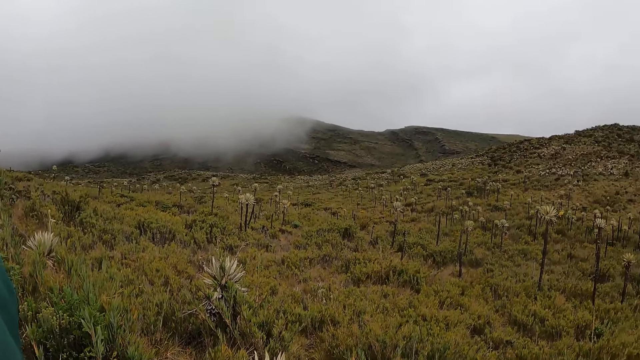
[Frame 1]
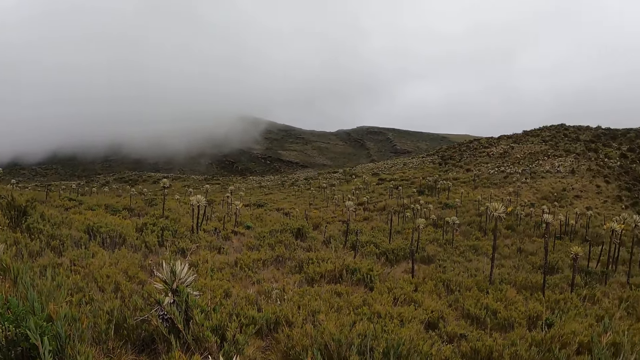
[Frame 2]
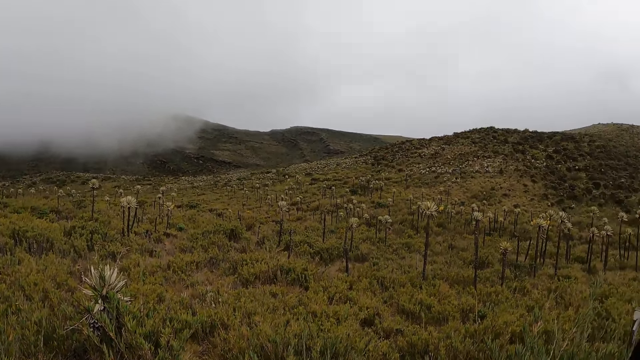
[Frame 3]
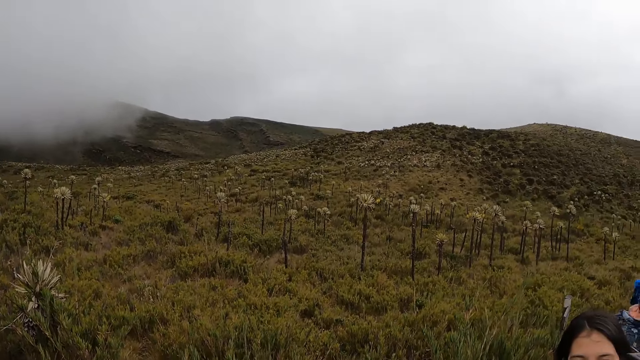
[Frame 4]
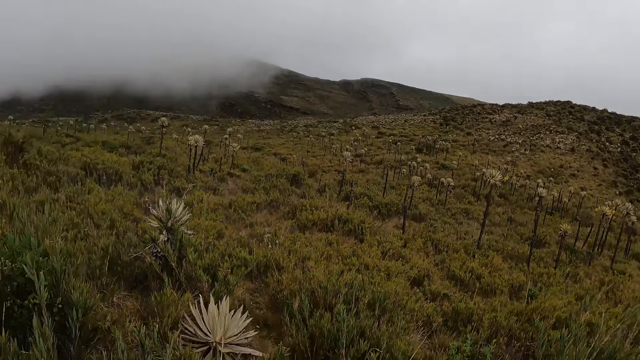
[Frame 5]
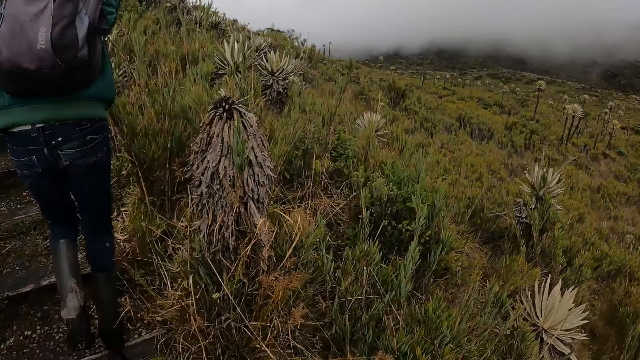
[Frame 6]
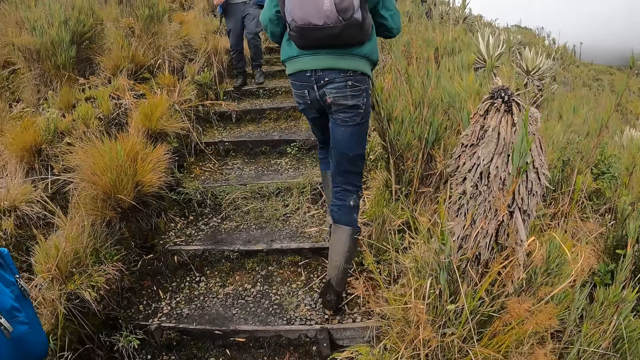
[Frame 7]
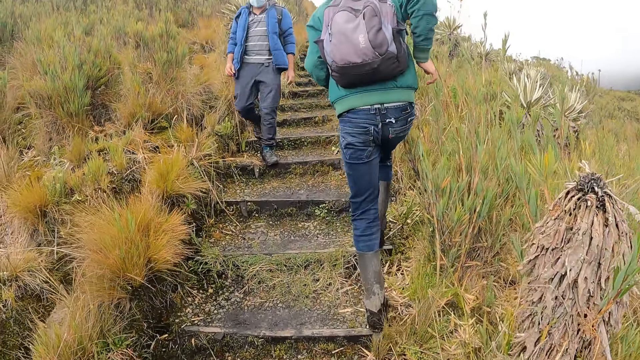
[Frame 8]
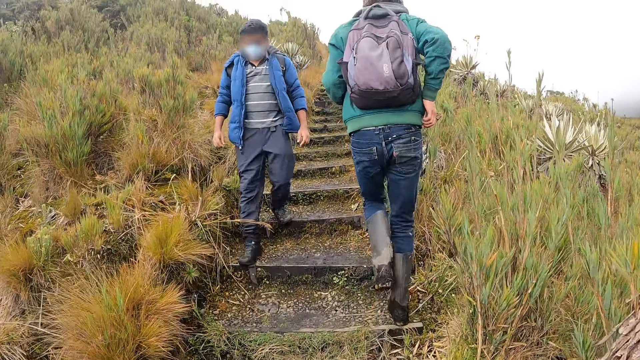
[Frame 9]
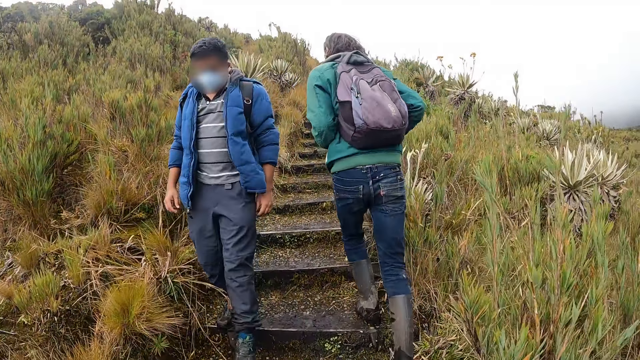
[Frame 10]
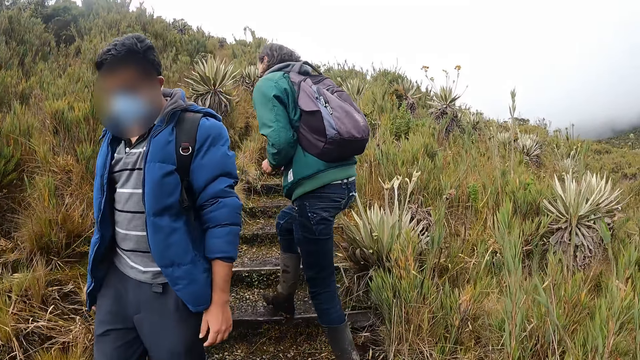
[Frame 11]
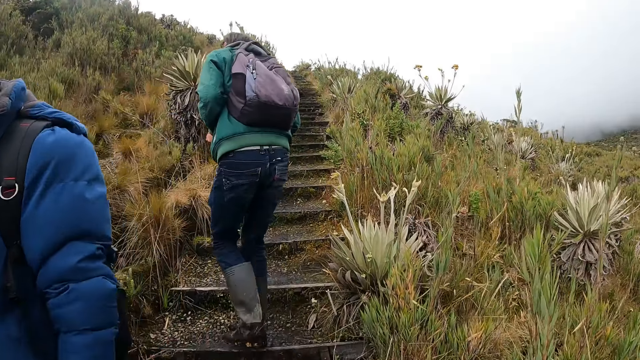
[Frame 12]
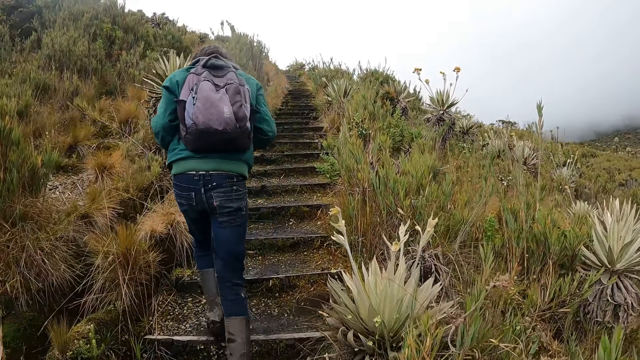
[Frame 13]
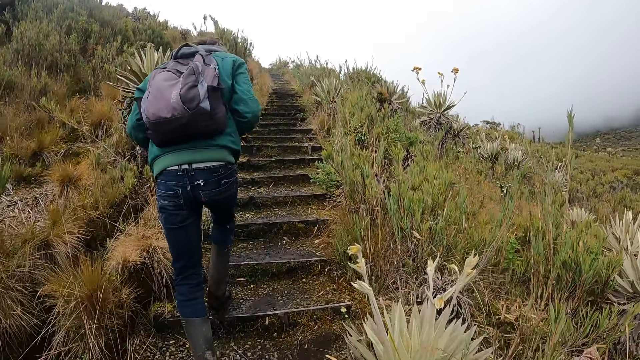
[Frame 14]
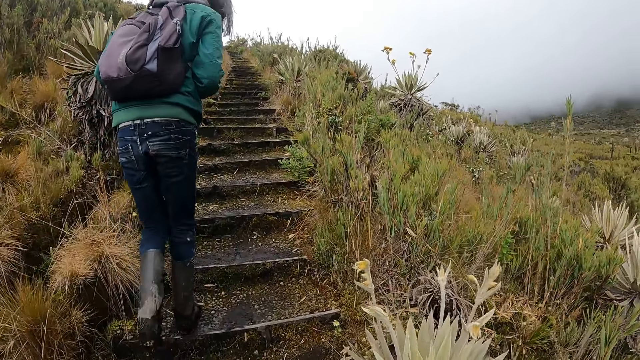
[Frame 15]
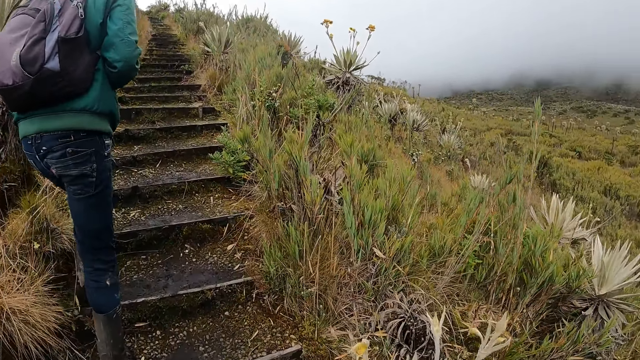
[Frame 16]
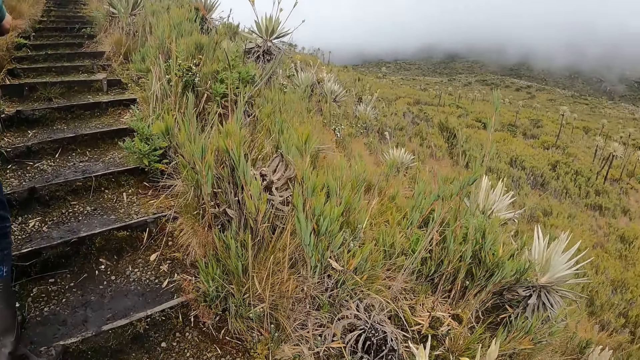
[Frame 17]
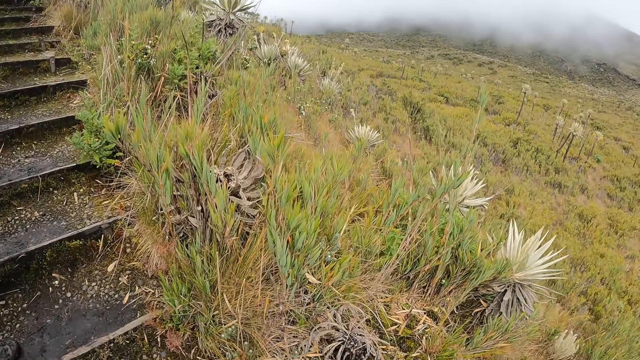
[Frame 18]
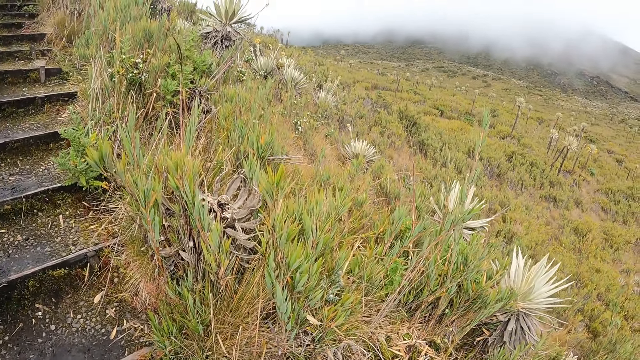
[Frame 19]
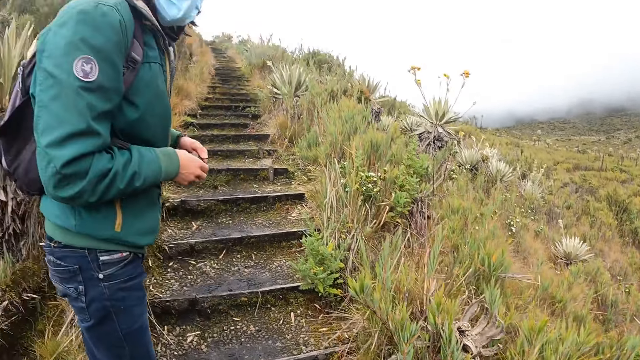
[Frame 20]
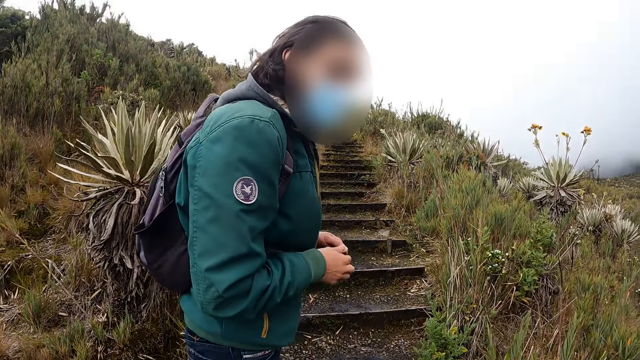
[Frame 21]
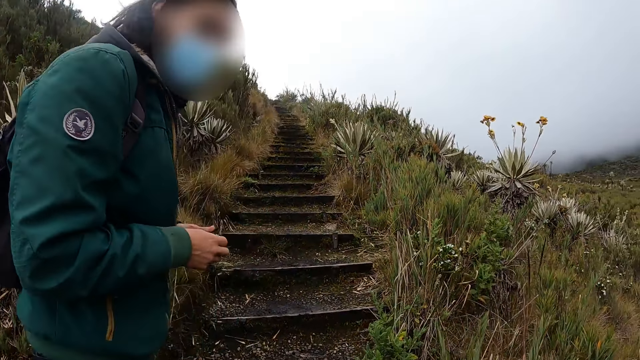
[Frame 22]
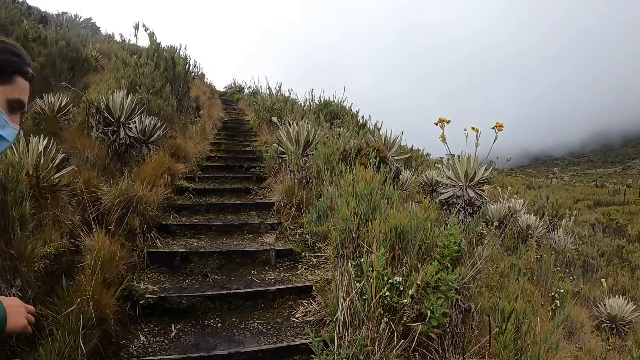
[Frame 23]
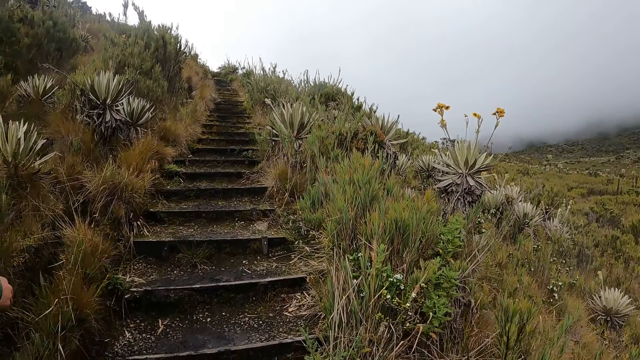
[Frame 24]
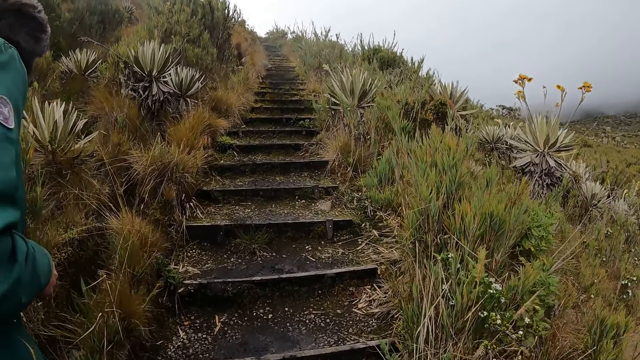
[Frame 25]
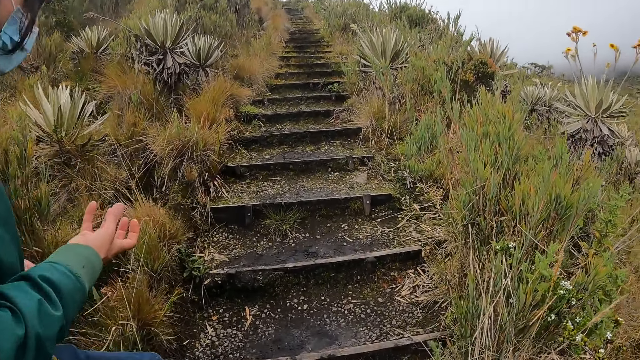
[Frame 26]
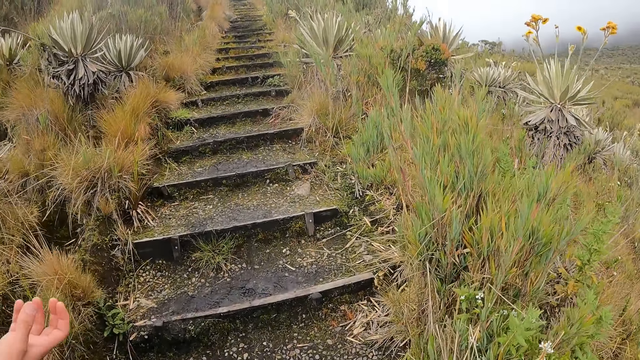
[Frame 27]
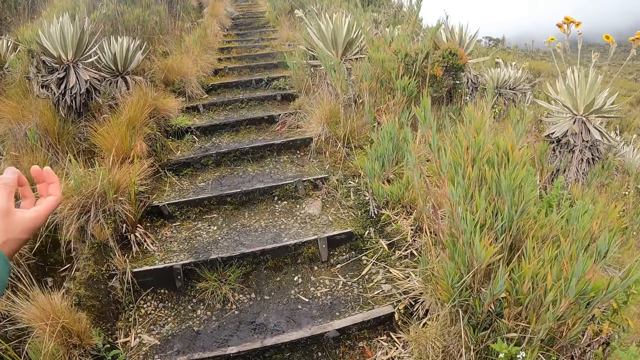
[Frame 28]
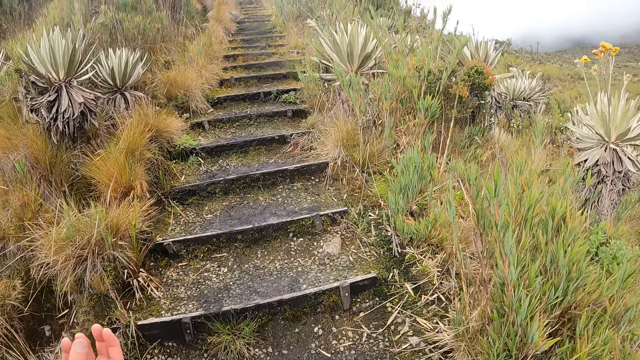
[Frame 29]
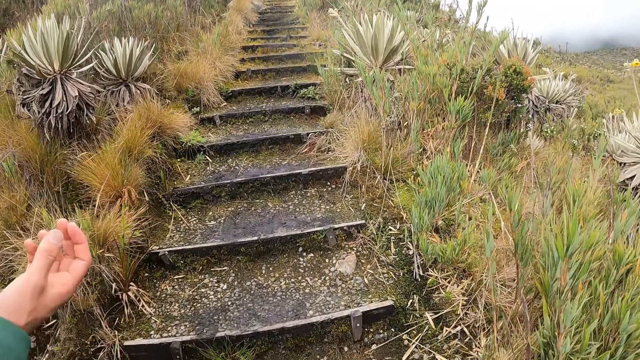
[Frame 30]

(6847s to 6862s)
A woman walks on the trail. The camera wearer walks on the trail. A man touches a plant on the trail with his right hand. The camera wearer looks around. The man fiddles with his bag straps with both hands. The camera wearer dialogues with a person. They hike on the hill and dialogue with the person.

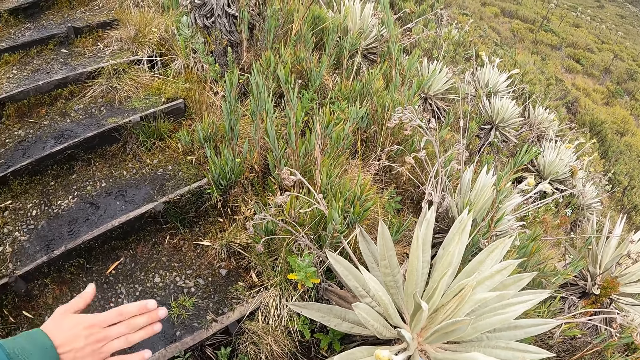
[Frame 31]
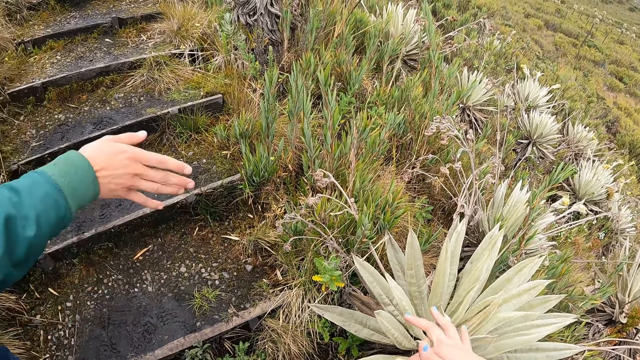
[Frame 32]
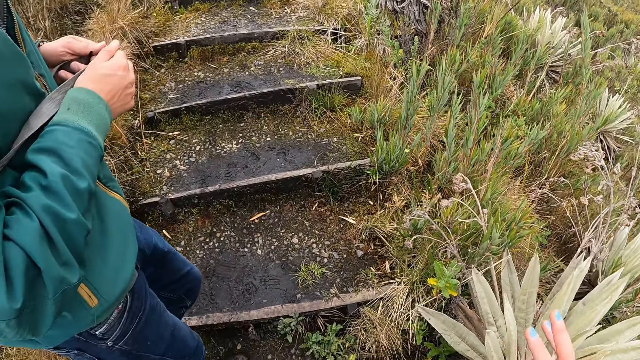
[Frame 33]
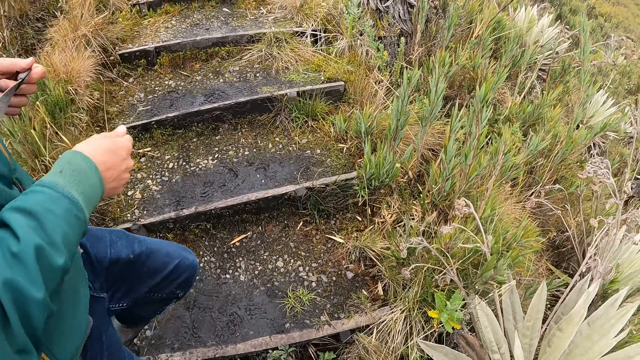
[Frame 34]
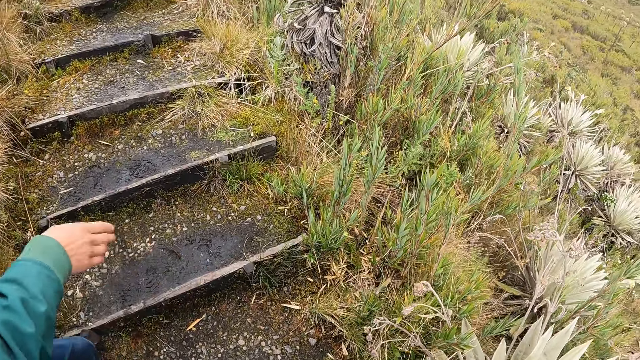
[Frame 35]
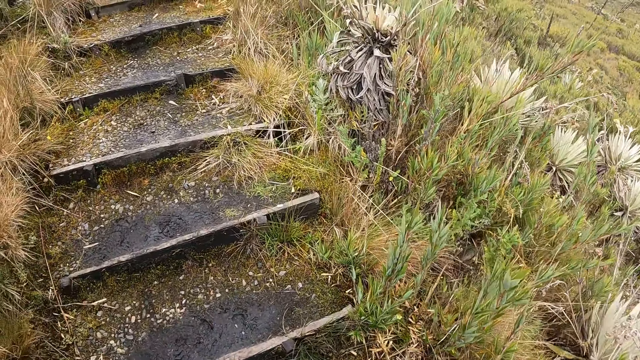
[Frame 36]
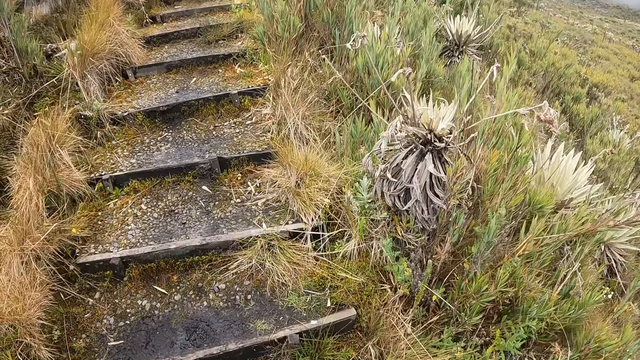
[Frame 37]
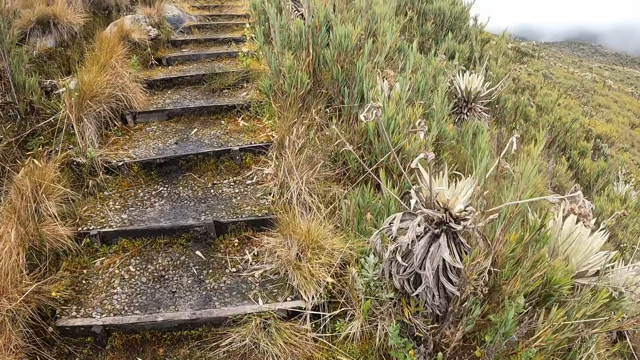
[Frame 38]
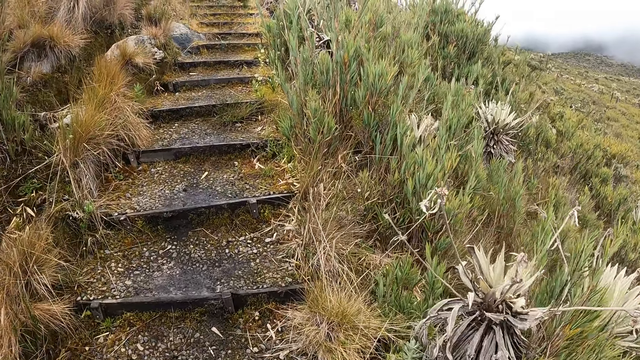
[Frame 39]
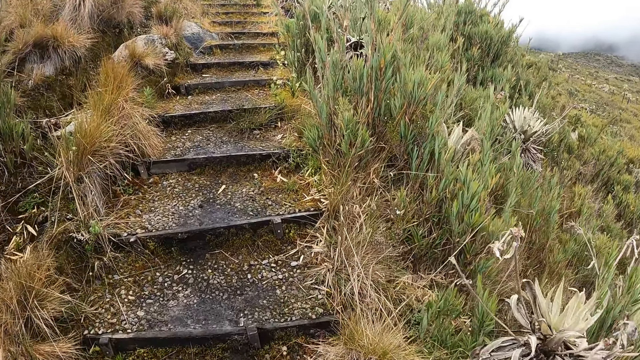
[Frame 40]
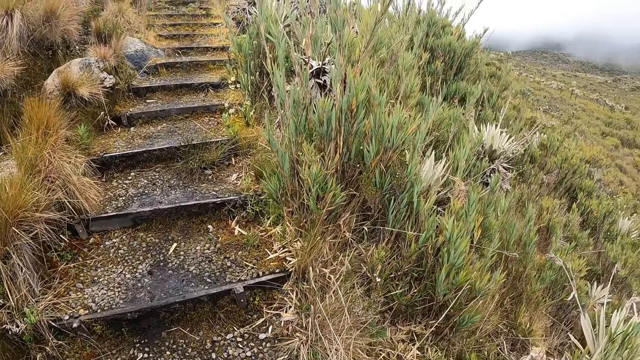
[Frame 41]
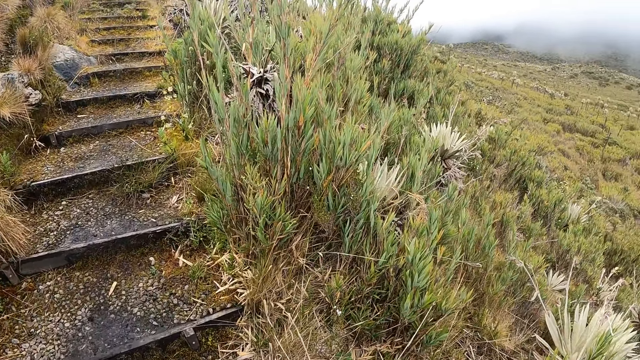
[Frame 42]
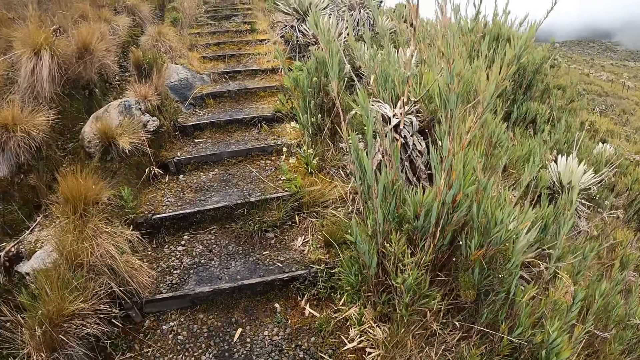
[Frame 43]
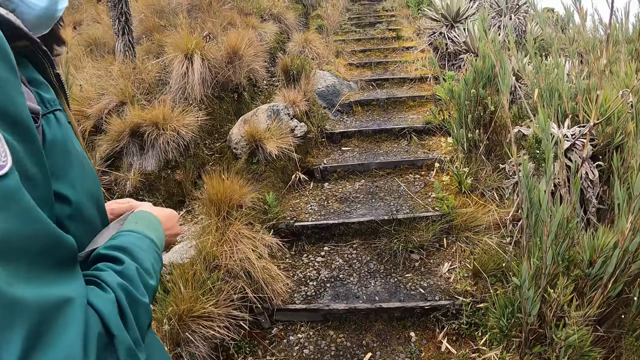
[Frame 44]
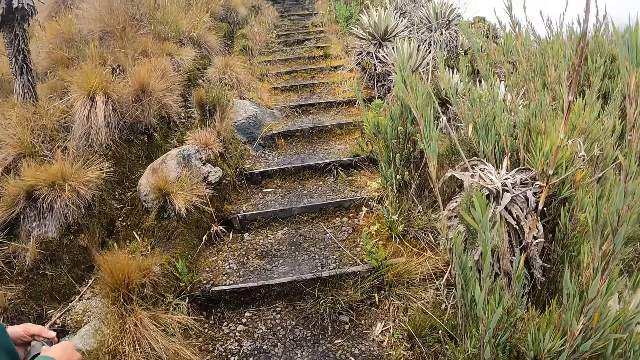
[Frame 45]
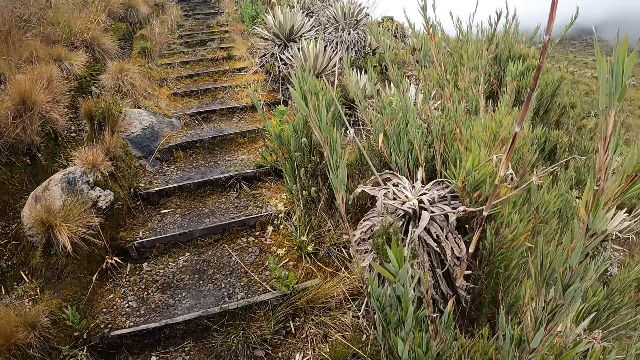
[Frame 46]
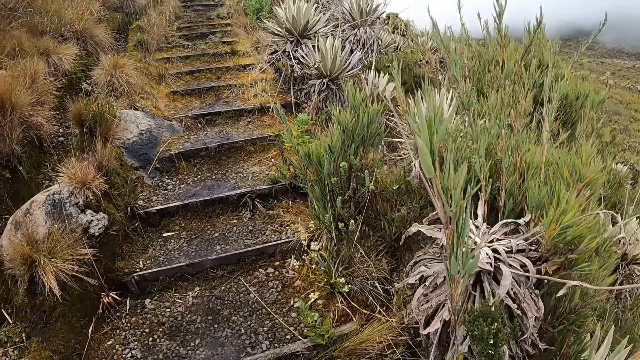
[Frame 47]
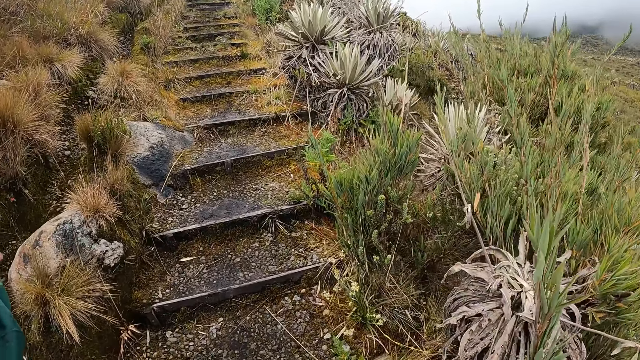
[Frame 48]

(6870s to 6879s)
The man fiddles with his bag straps with both hands. He passes the bag straps to his left hand. He holds the bag straps with both hands.
